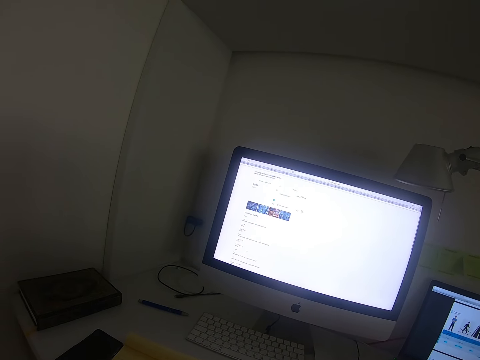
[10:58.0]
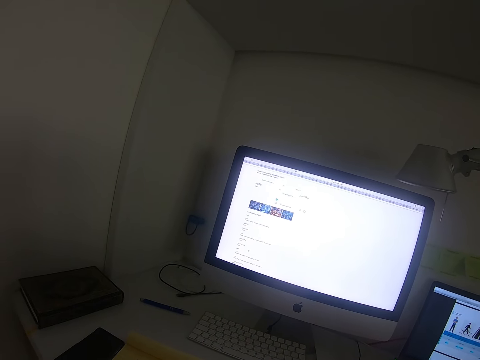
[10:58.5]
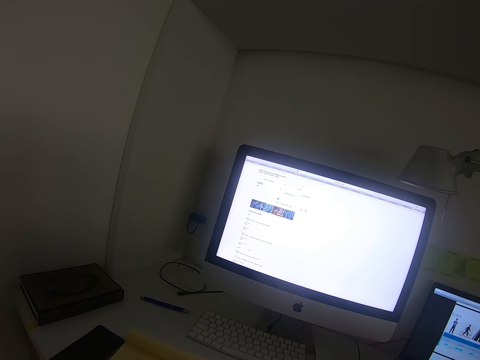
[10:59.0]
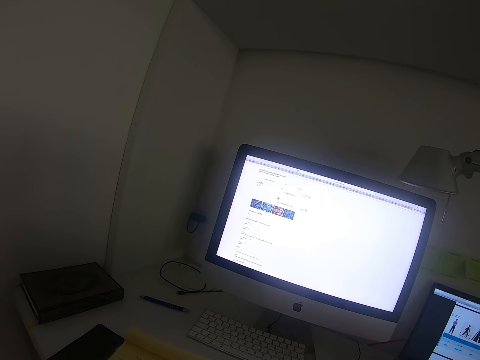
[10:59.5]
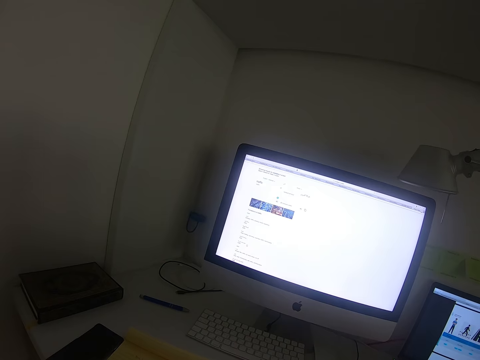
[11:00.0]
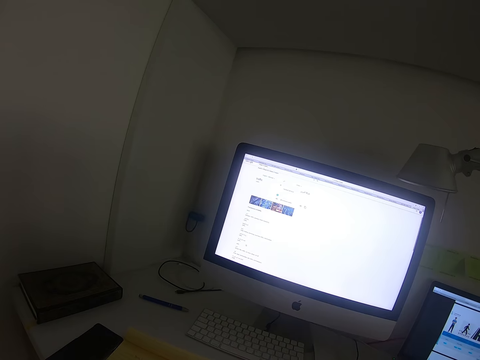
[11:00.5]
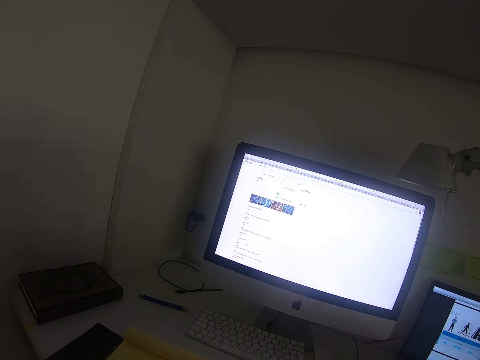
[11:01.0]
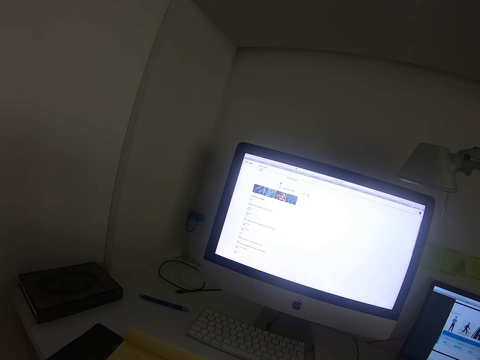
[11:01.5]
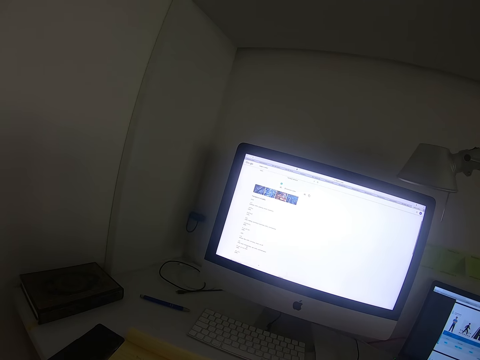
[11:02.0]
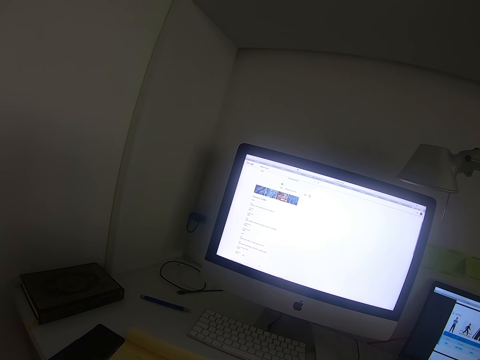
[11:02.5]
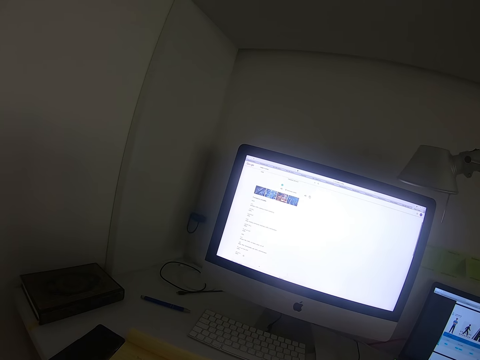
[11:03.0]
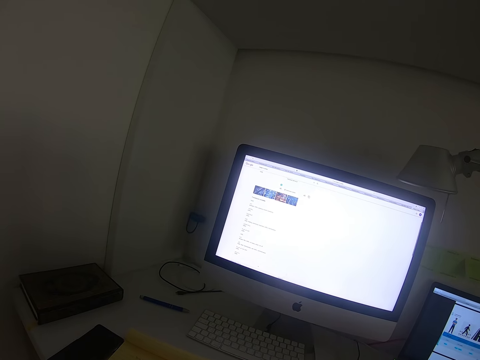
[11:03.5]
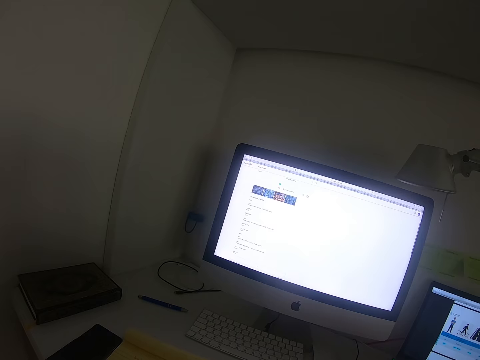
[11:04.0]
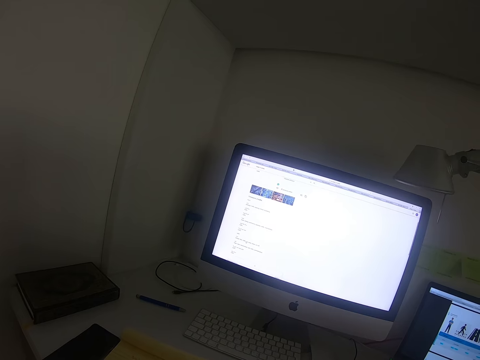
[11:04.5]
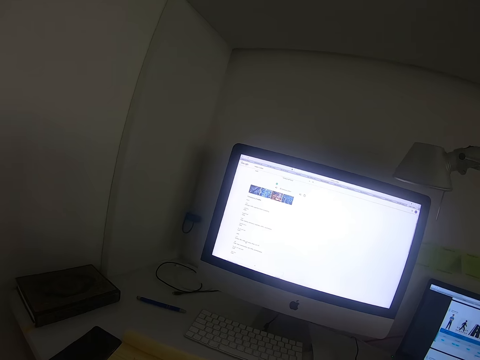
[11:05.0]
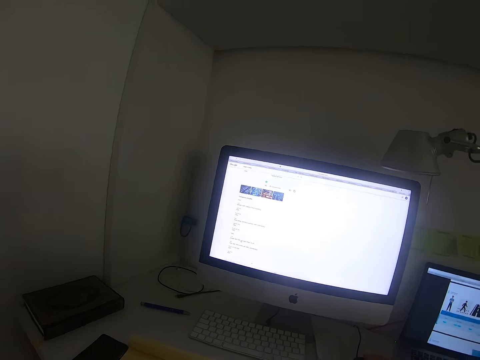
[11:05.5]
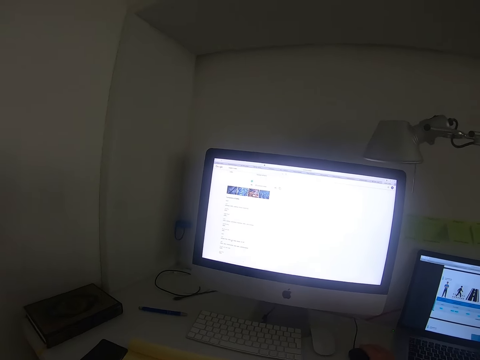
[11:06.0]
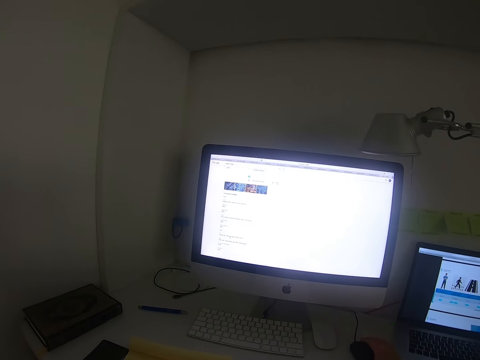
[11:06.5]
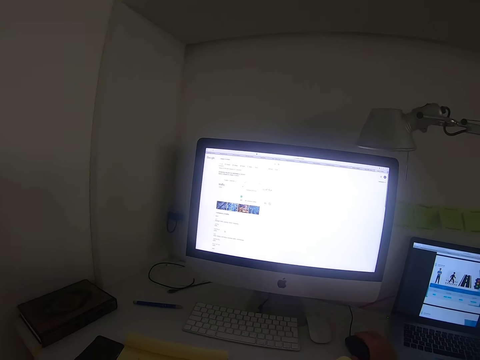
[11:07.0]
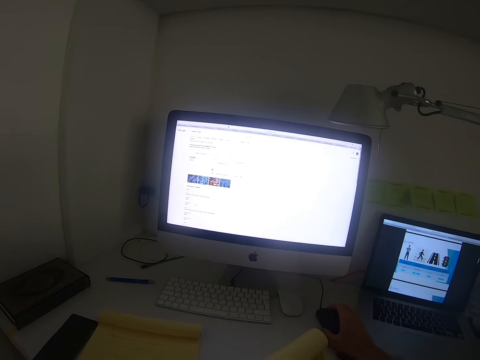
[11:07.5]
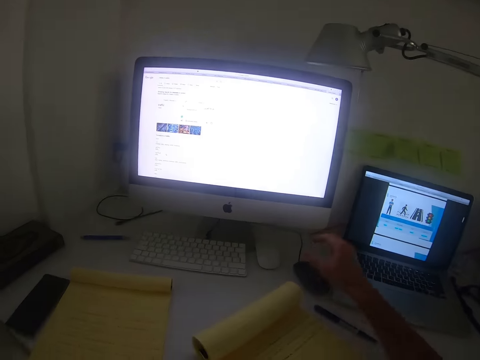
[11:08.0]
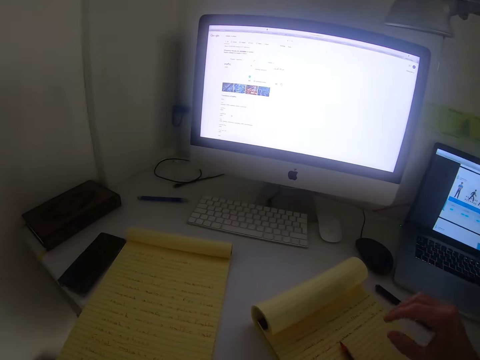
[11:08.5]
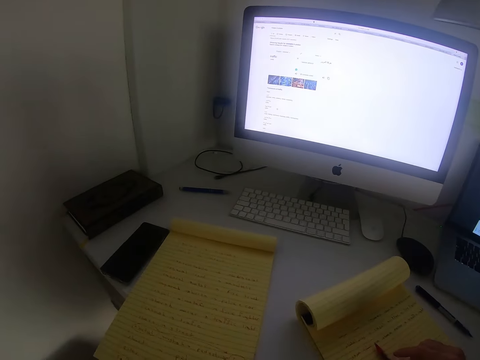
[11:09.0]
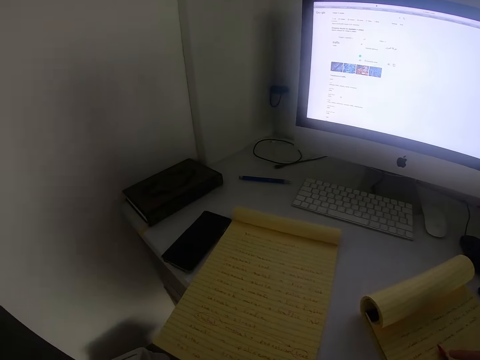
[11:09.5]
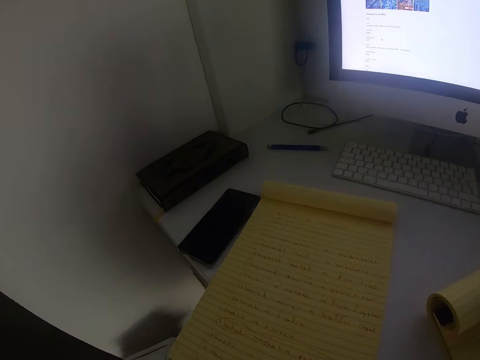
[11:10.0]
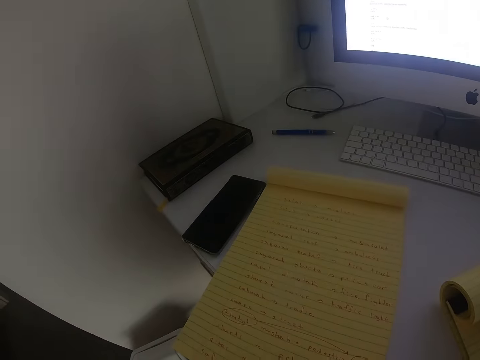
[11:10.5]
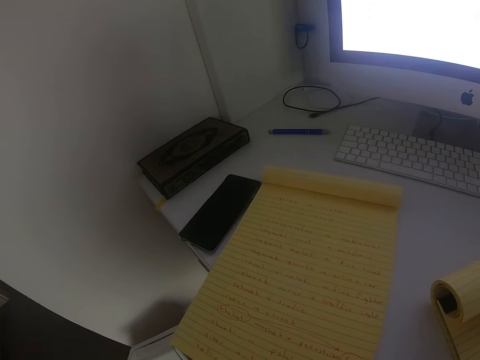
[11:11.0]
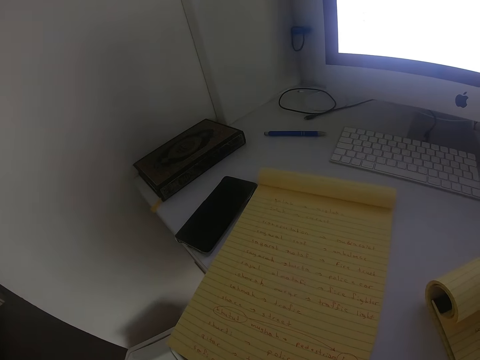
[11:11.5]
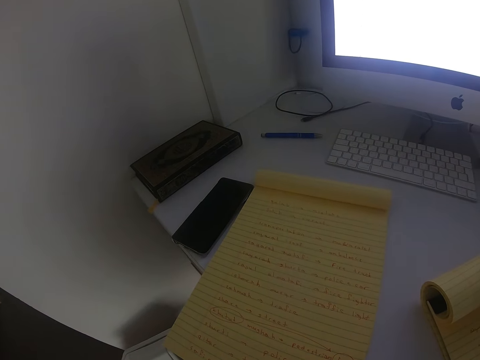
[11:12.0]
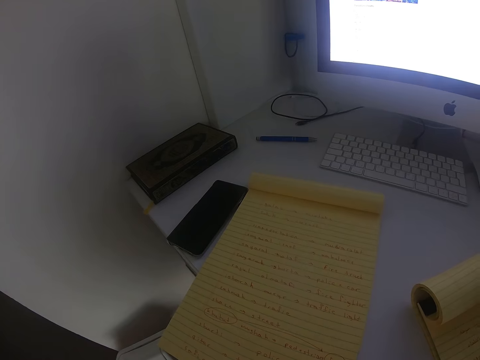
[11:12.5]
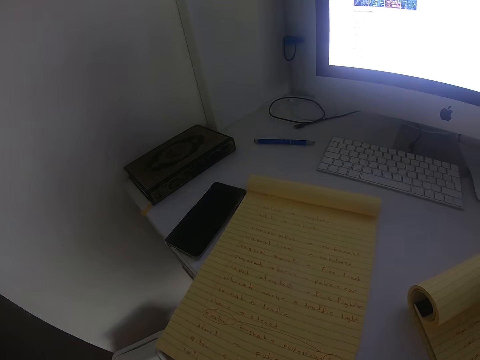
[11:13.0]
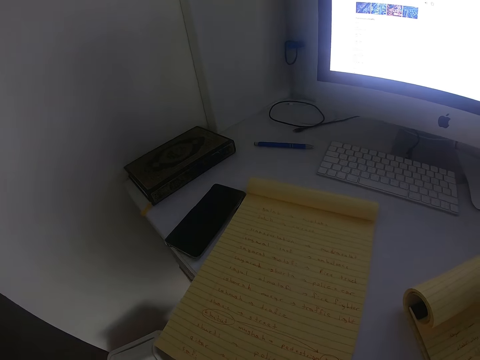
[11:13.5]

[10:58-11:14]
The camera wearer scrolls through with the computer mouse. He lifts his hand off the mouse. He looks at the handwritten book on the left.

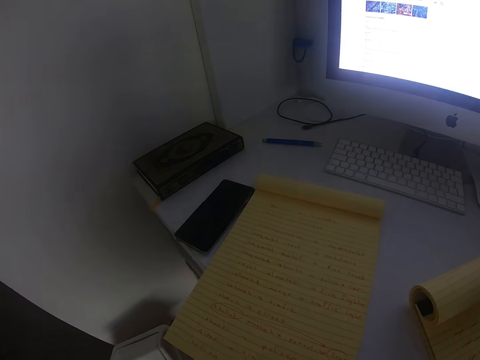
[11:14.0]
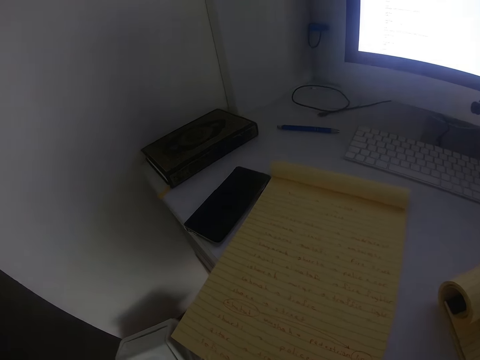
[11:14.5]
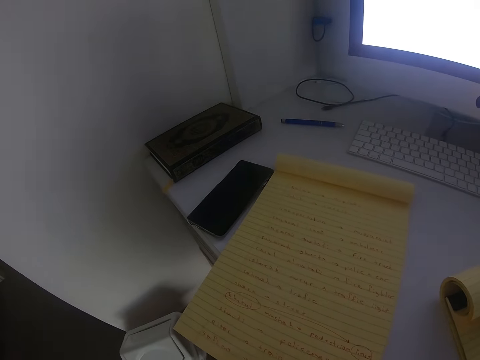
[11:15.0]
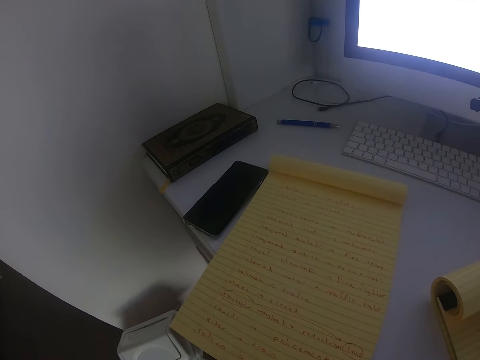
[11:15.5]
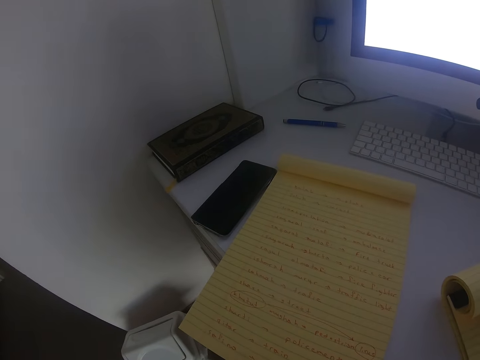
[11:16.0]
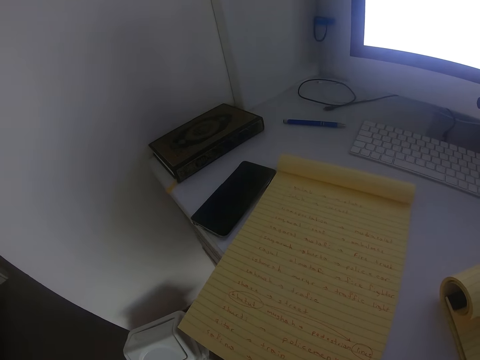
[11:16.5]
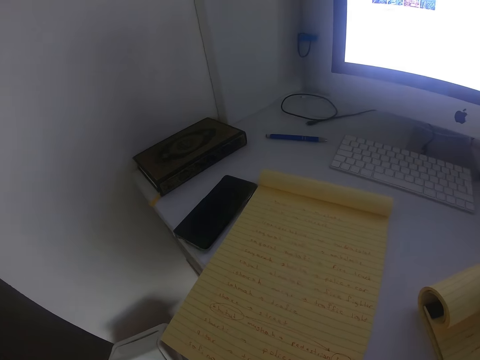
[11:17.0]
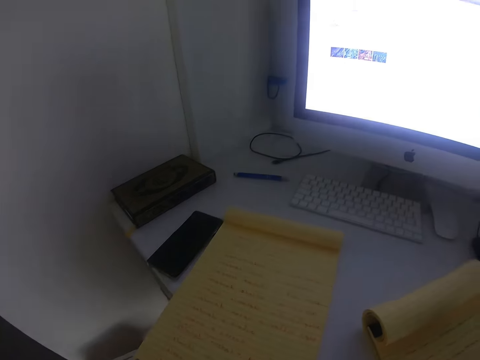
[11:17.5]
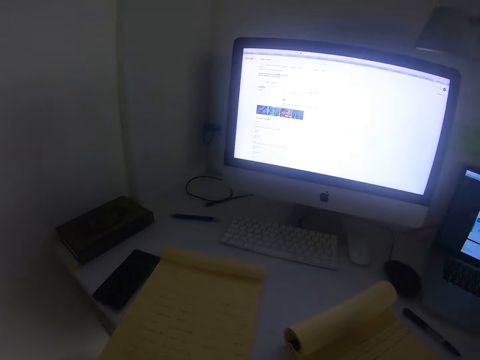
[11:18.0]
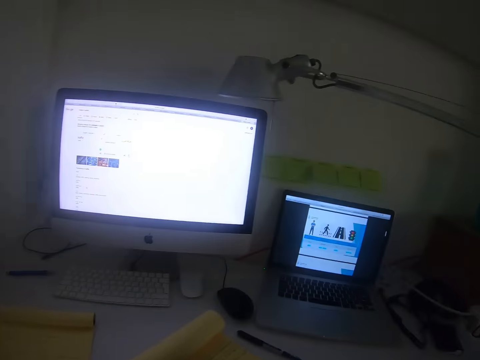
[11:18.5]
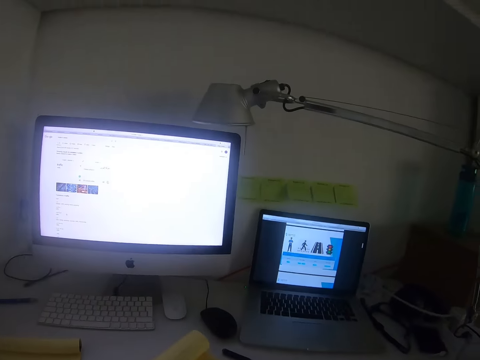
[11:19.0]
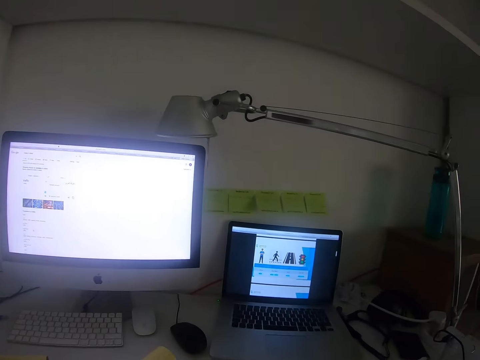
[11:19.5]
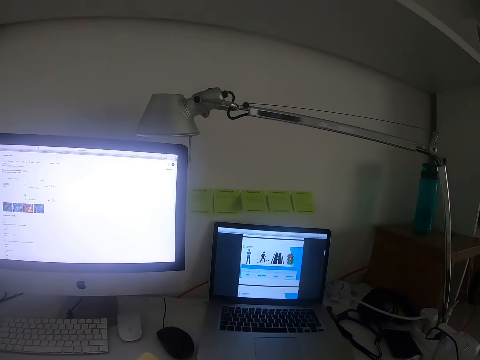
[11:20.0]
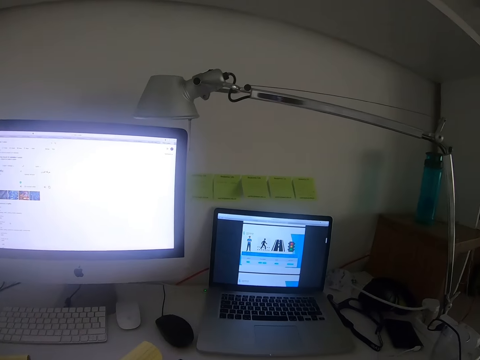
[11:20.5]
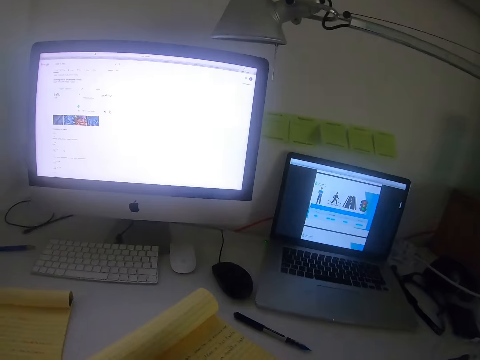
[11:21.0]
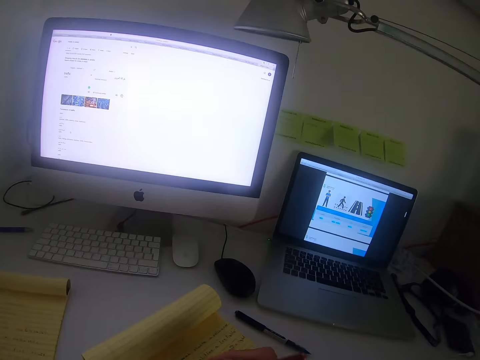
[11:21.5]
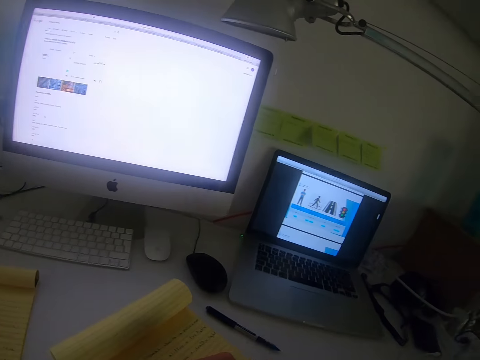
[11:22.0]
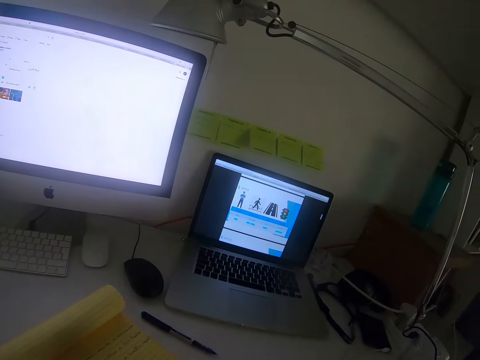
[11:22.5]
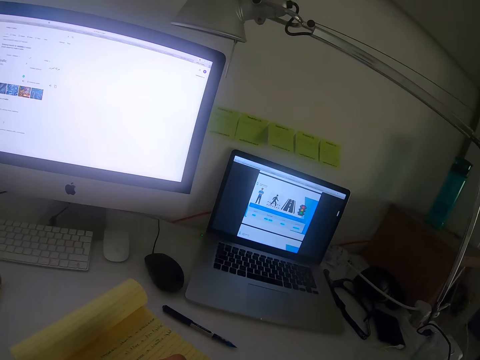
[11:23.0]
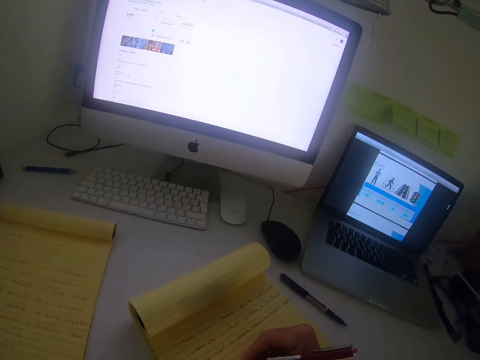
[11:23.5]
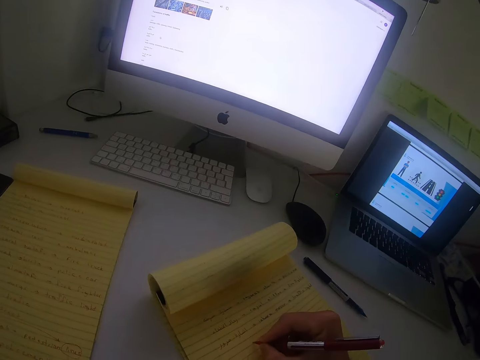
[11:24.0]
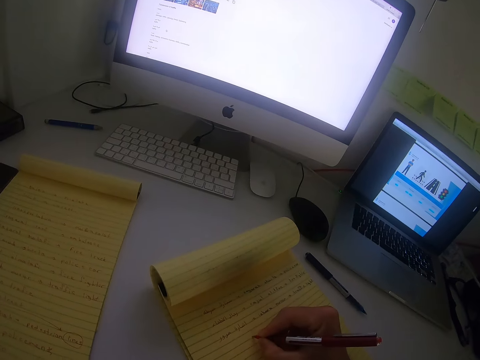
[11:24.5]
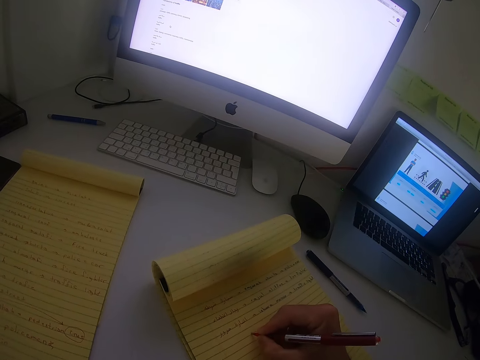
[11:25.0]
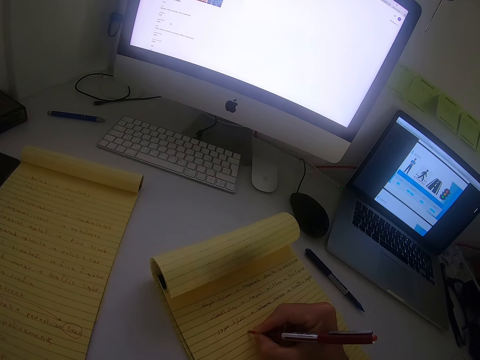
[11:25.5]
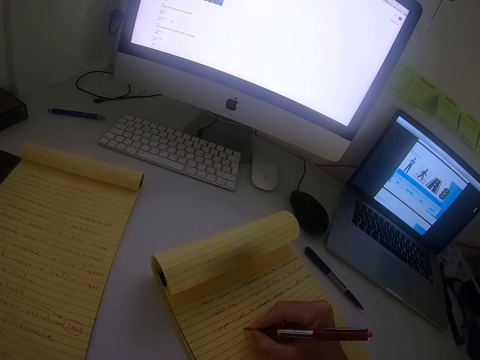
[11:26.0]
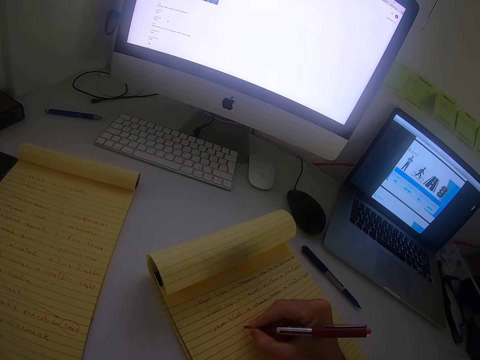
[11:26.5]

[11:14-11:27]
The camera wearer looks up at the monitor. They write with the black pen. They glance at the laptop. They write on the book with the red pen.
